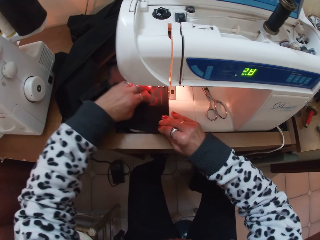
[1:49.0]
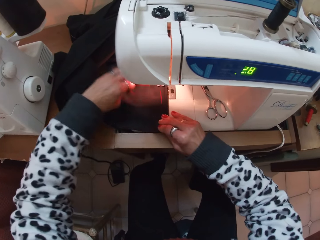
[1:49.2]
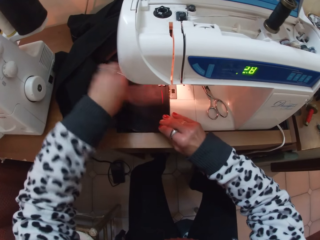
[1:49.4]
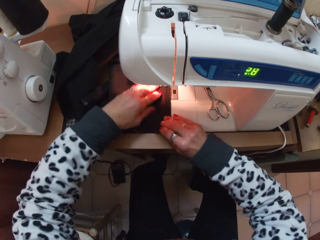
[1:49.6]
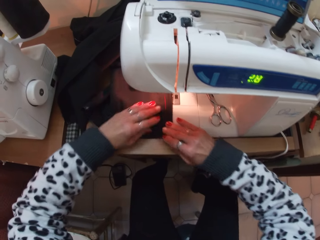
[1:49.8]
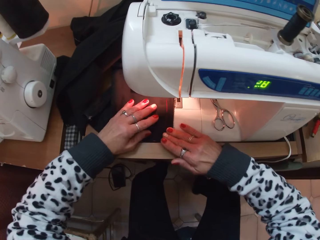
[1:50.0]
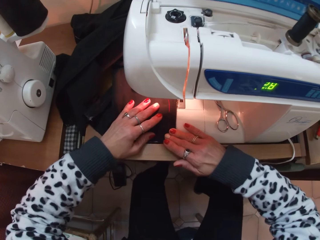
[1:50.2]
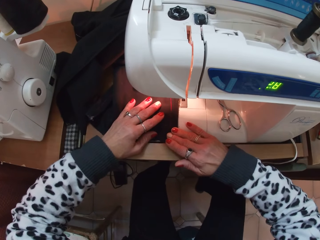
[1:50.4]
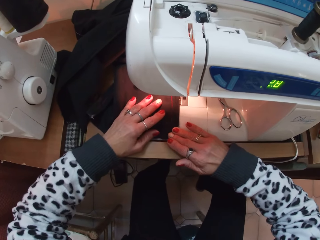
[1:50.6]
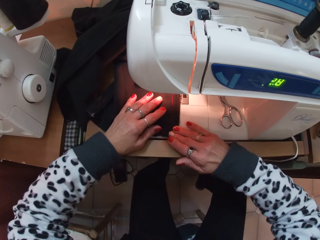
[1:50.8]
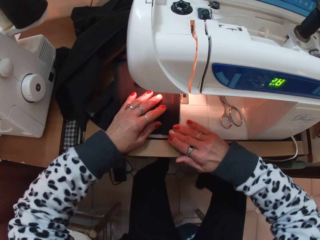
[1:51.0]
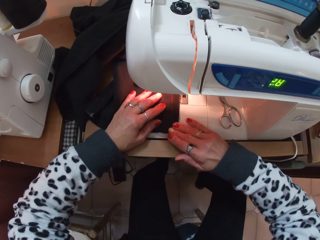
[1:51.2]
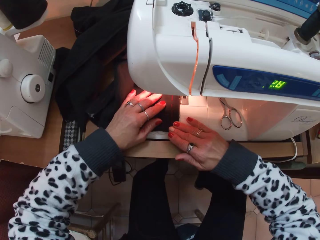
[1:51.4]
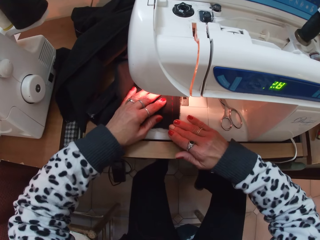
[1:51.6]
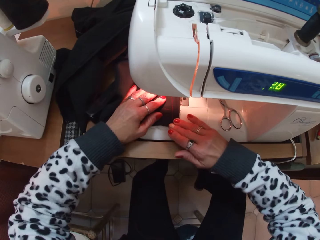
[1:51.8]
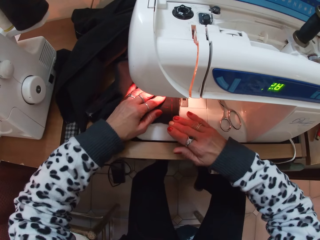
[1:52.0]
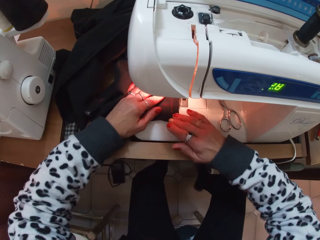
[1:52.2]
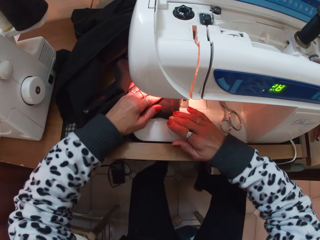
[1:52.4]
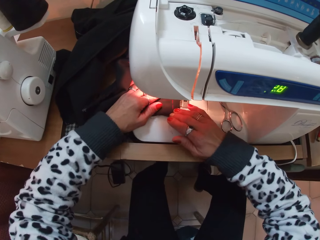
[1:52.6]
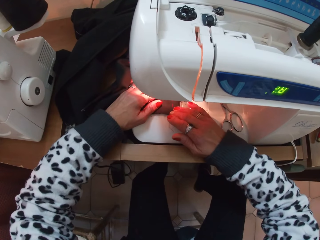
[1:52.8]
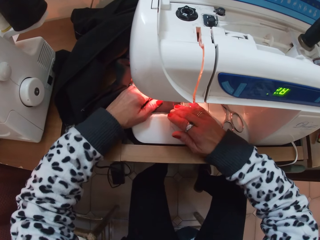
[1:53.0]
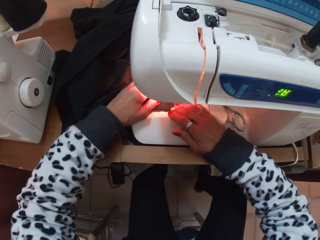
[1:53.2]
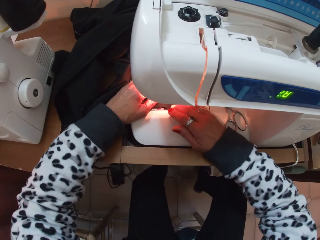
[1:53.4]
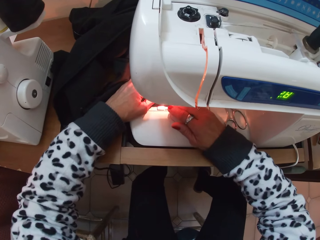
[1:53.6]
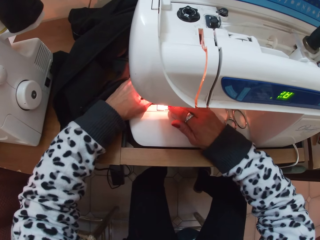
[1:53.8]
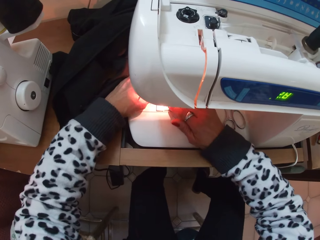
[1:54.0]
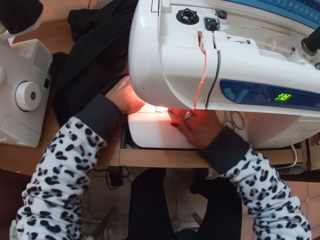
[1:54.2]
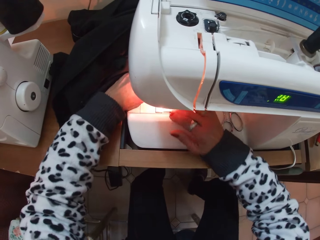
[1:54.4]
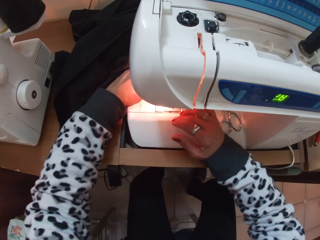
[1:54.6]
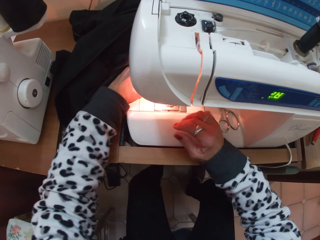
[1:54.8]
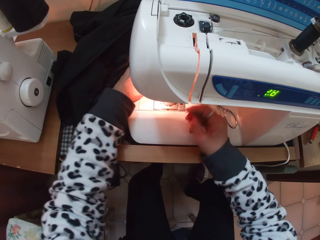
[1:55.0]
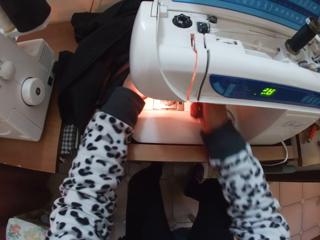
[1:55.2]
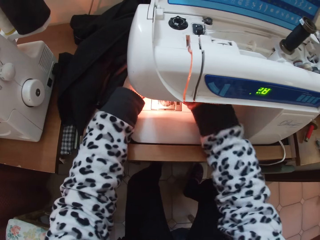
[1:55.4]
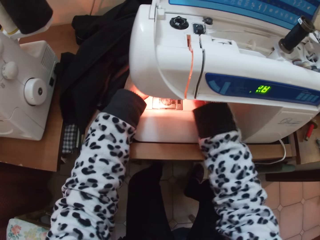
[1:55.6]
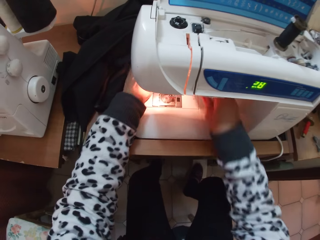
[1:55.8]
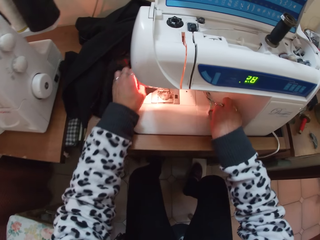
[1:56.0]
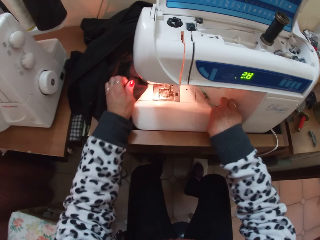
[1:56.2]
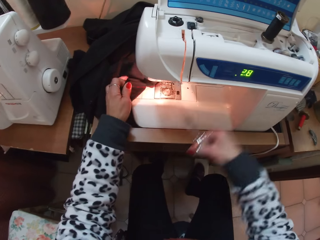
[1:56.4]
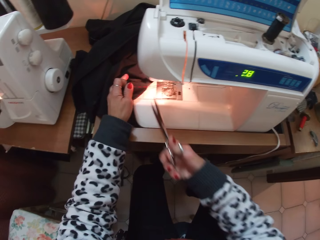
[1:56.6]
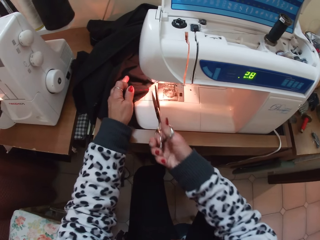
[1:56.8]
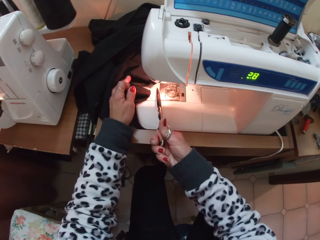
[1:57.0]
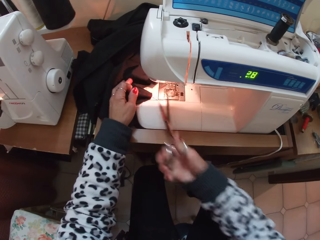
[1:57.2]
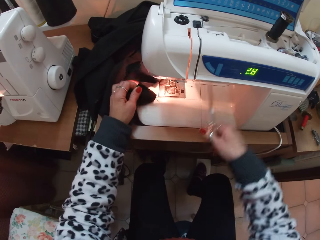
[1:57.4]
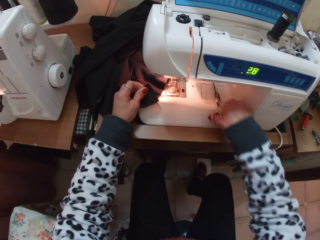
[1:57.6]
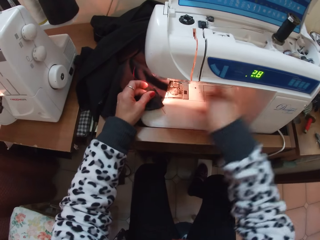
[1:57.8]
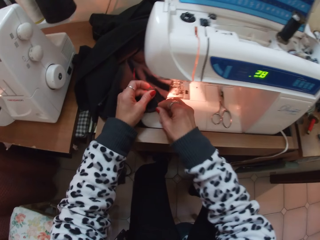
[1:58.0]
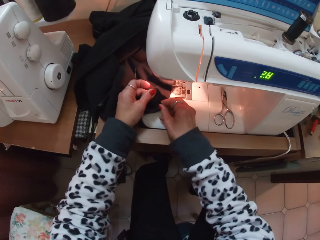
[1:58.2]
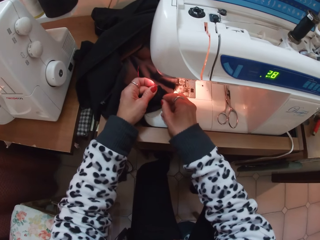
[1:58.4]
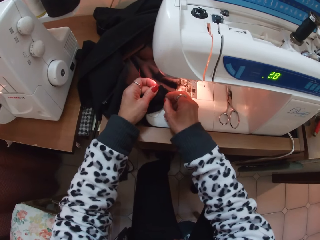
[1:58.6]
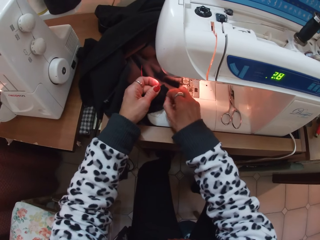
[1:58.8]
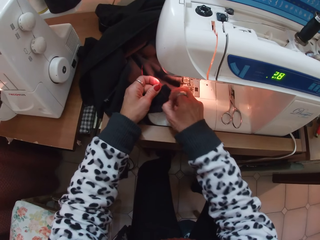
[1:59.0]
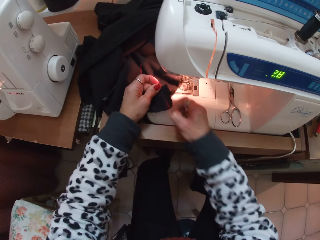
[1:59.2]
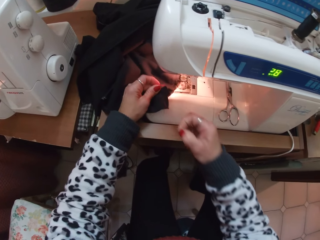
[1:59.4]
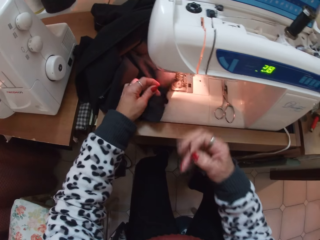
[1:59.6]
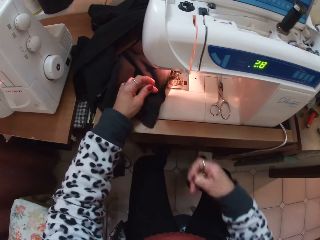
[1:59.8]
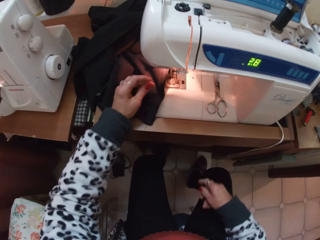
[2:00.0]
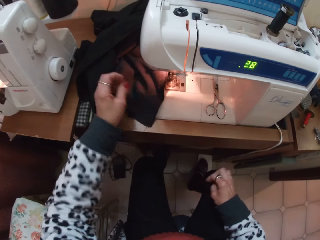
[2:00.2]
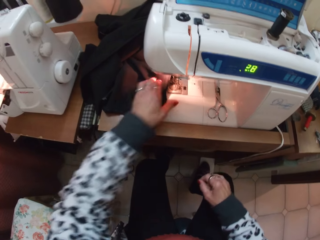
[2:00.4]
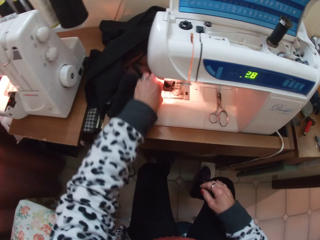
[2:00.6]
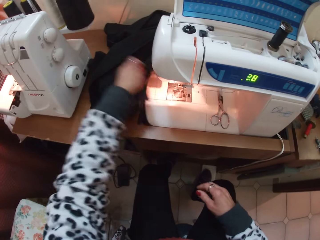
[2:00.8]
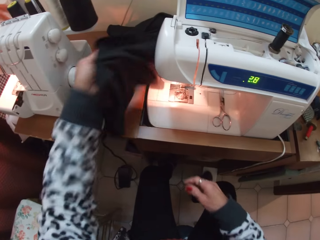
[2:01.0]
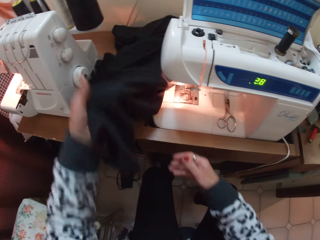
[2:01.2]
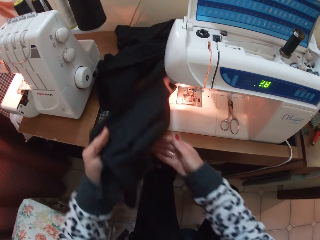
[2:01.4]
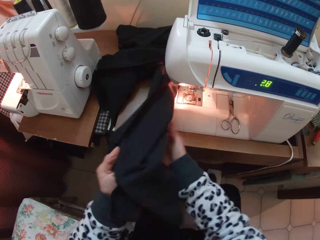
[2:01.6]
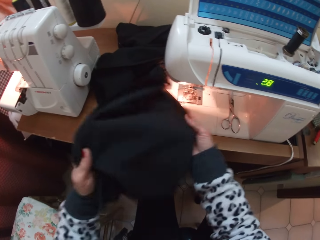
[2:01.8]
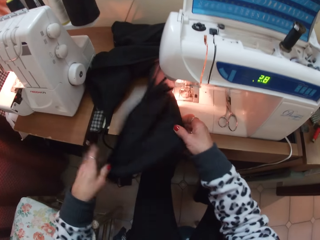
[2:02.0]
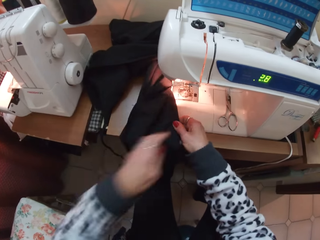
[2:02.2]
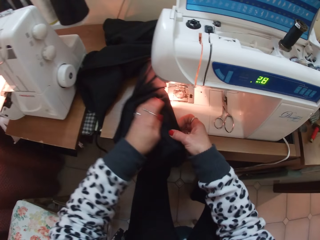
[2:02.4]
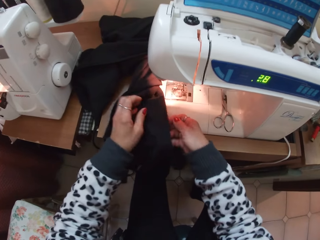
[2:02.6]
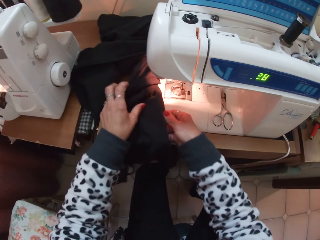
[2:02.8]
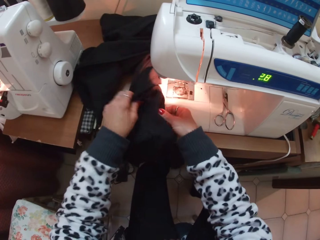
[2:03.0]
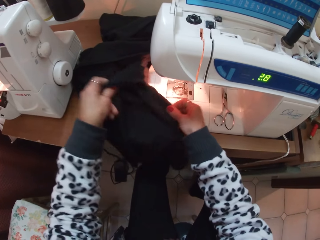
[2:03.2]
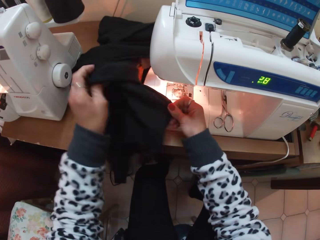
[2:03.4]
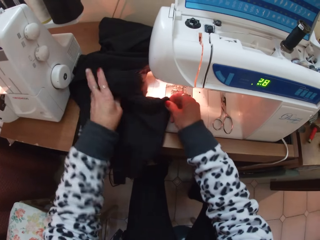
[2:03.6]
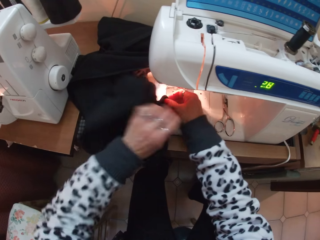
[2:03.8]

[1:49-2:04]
The camera wearer pushes the fabric through the sewing machine. They sew the fabric. They pick the scissors from the sewing machine. They cut the thread on the trouser with the scissors. They drop the scissors on the sewing machine. They pick the thread on the trouser. They adjust the sewing thread. They adjust the trouser. They hold the fabric.

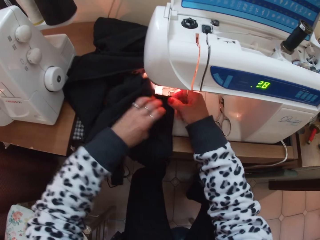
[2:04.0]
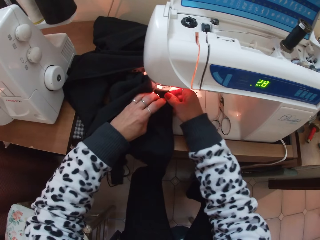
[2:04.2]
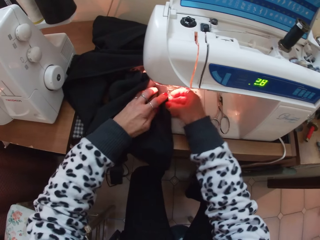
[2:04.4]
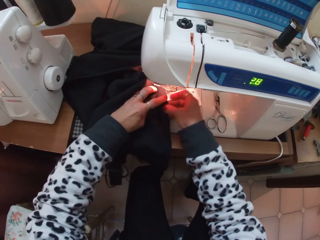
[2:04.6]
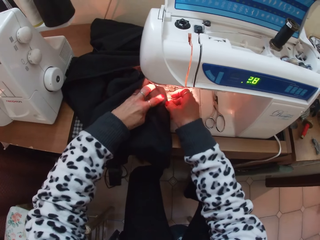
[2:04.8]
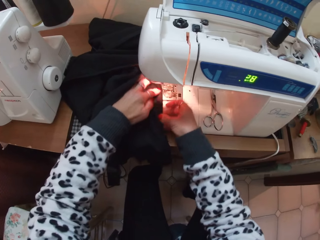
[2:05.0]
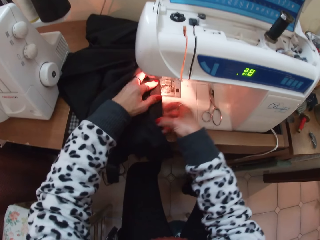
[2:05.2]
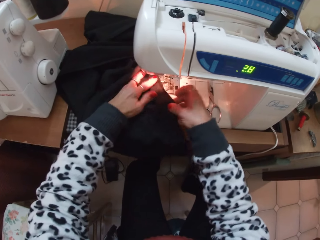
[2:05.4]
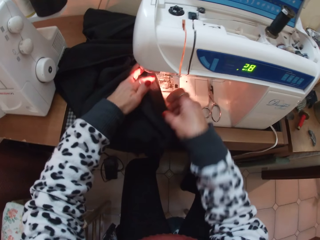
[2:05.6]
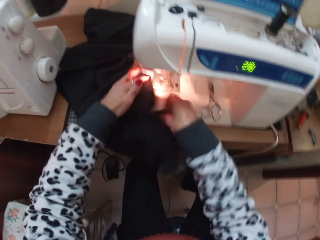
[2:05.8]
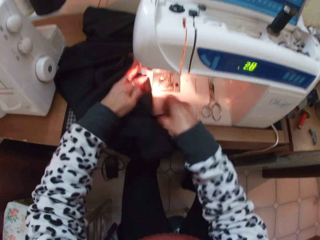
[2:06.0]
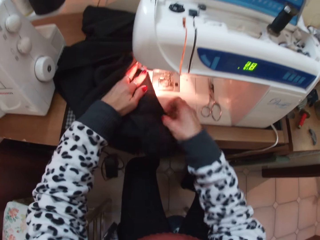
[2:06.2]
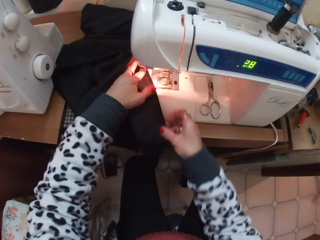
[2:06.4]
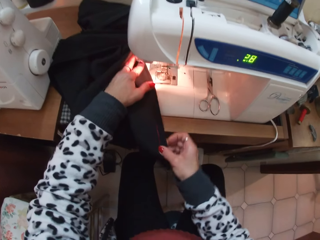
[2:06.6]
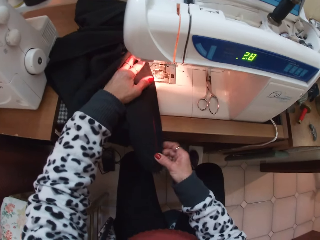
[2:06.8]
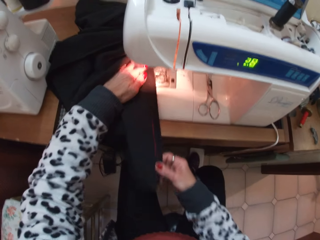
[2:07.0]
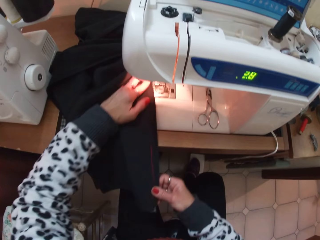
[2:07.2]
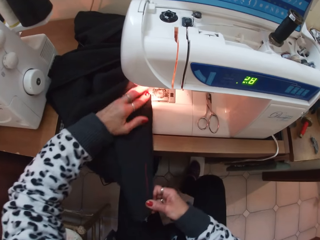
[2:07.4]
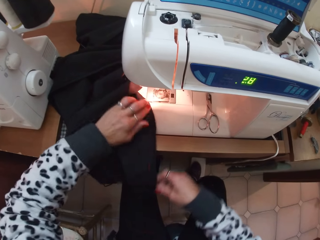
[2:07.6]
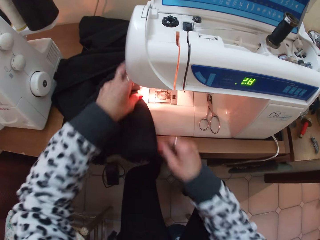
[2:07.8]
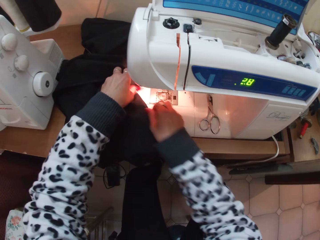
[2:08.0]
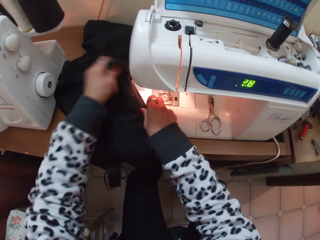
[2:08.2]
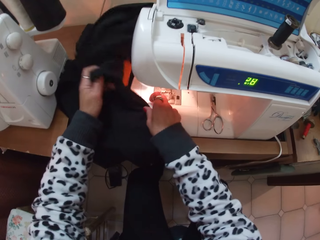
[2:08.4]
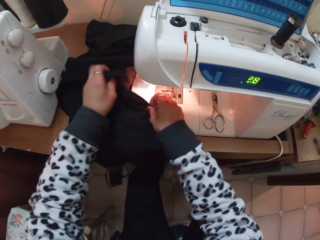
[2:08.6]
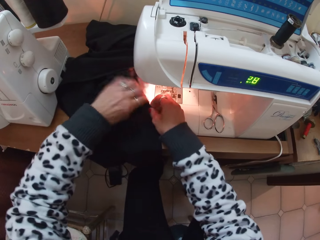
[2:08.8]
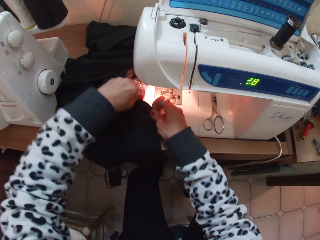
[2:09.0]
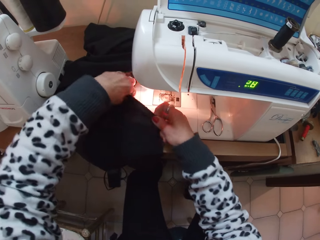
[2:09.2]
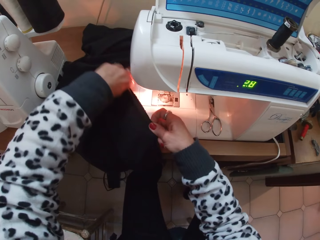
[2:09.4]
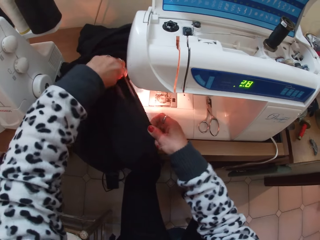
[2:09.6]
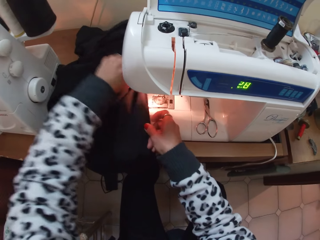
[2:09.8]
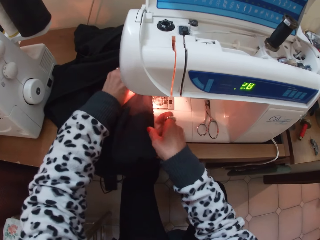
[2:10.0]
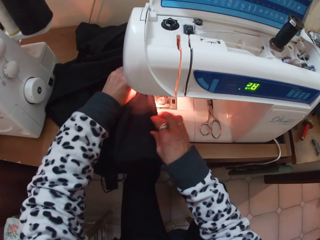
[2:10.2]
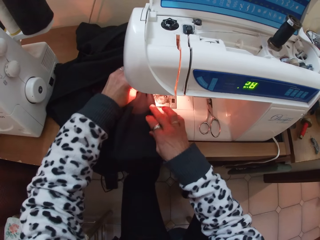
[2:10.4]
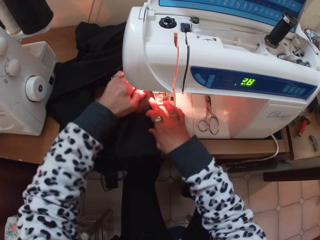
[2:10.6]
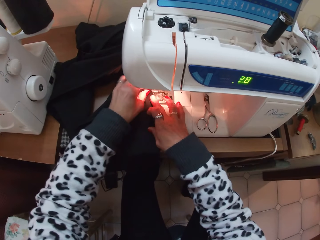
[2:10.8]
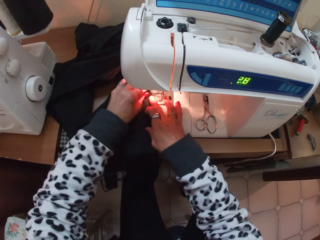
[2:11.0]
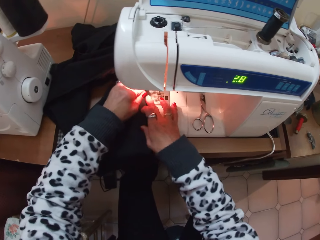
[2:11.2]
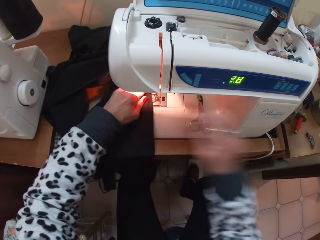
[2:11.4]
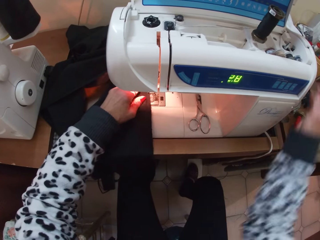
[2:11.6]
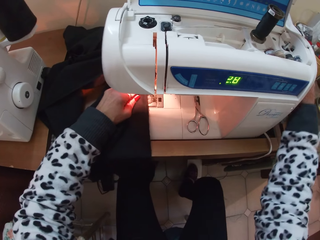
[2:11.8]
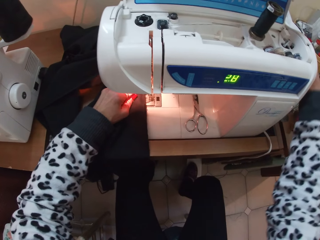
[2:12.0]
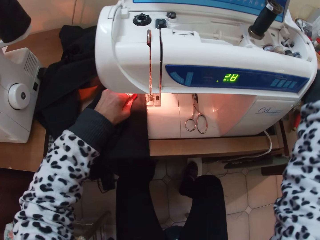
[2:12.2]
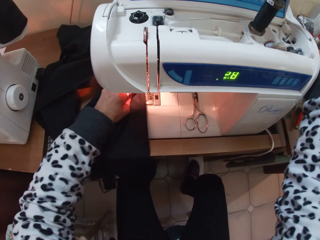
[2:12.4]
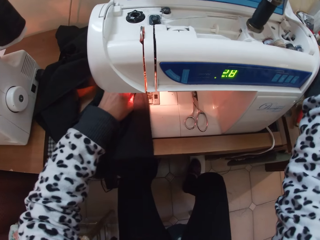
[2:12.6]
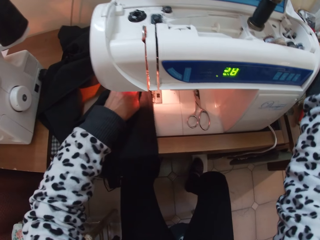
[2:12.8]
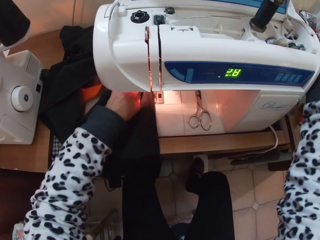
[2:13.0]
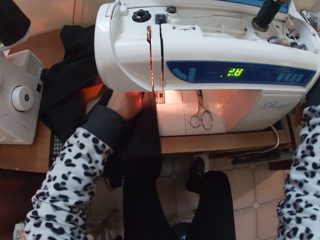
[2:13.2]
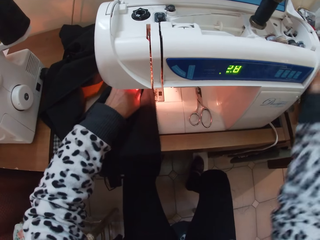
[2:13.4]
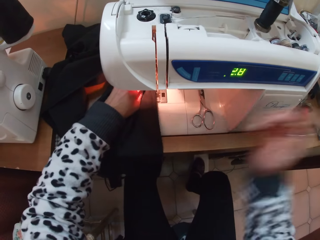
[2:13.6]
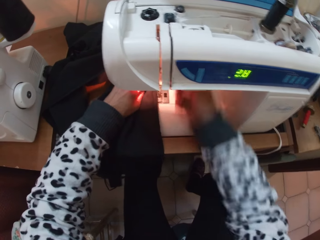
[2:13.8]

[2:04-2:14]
The camera wearer places the fabric on the sewing machine.
